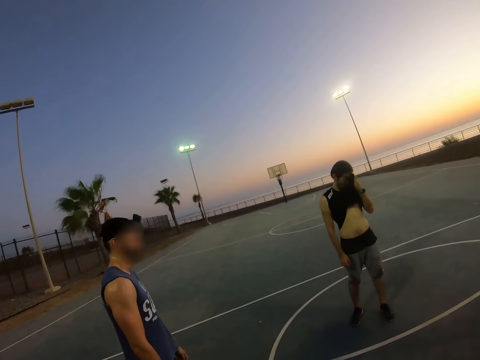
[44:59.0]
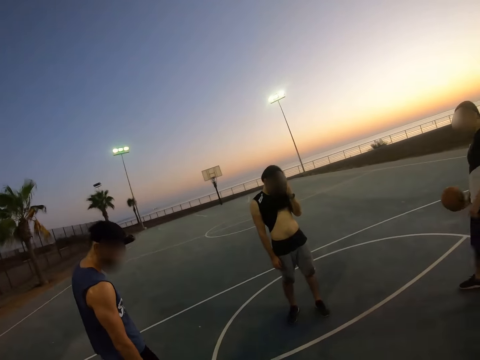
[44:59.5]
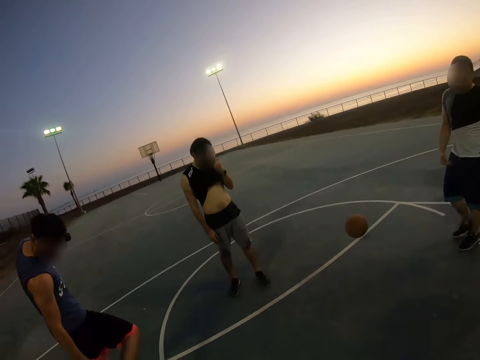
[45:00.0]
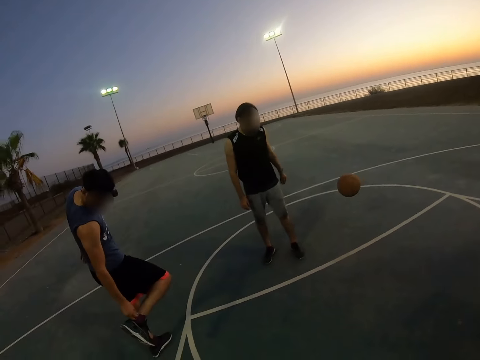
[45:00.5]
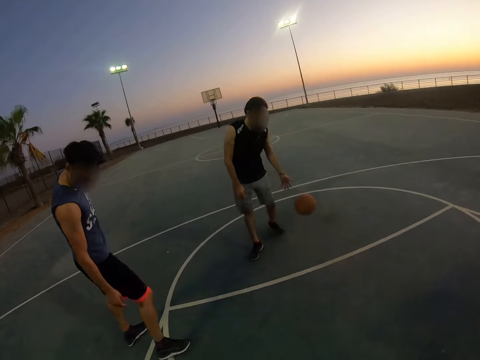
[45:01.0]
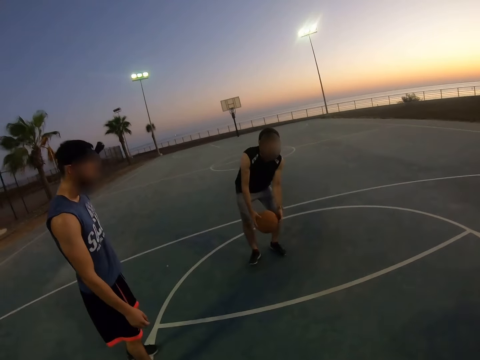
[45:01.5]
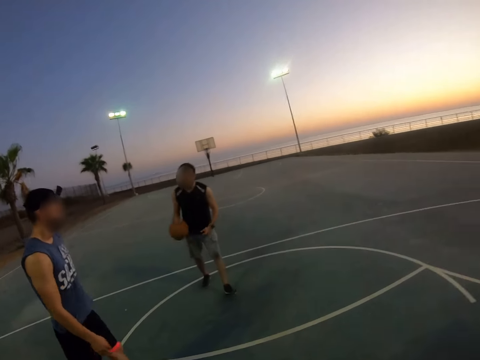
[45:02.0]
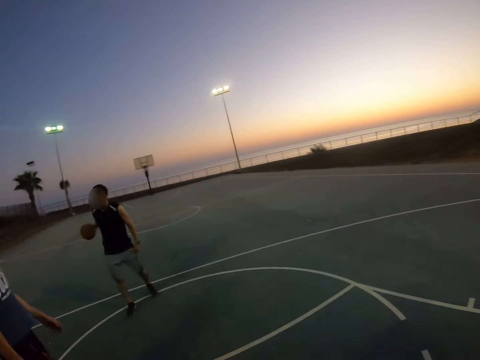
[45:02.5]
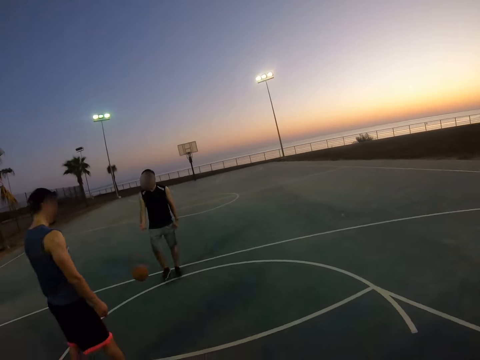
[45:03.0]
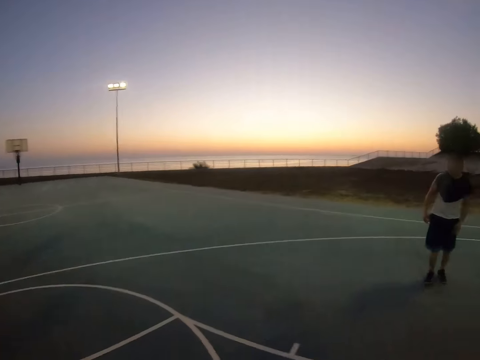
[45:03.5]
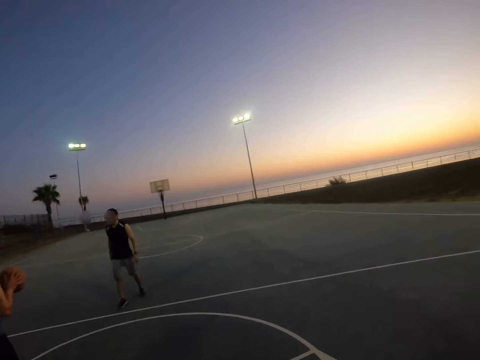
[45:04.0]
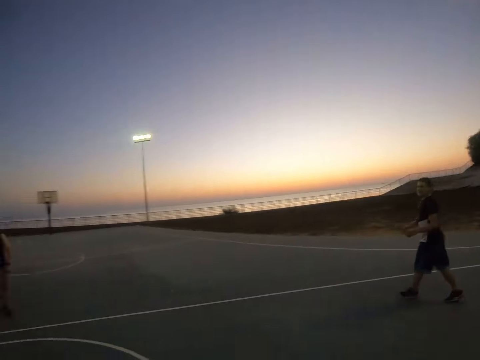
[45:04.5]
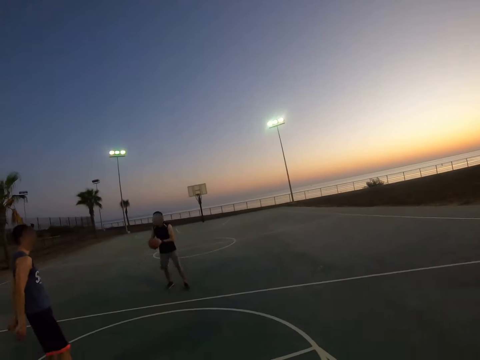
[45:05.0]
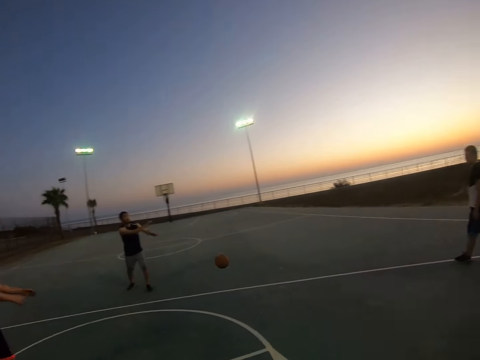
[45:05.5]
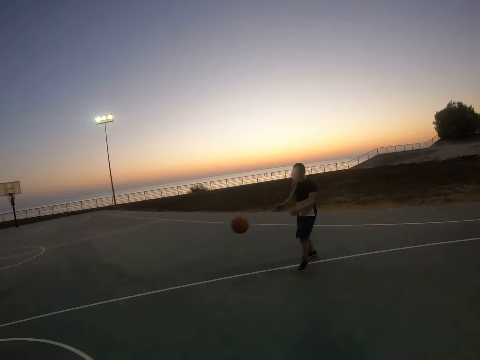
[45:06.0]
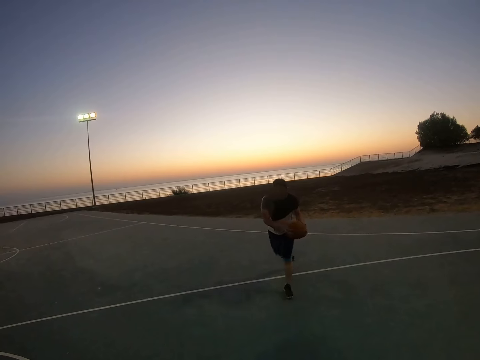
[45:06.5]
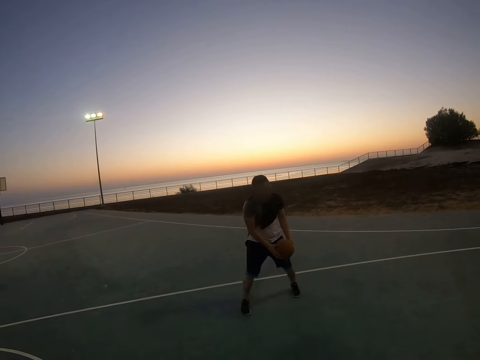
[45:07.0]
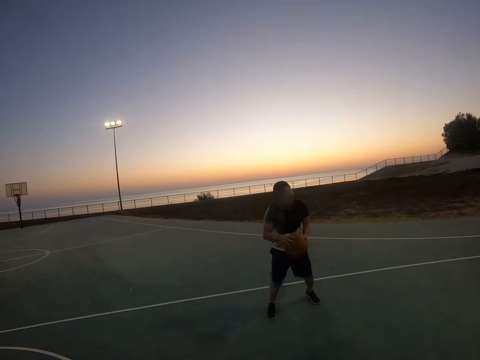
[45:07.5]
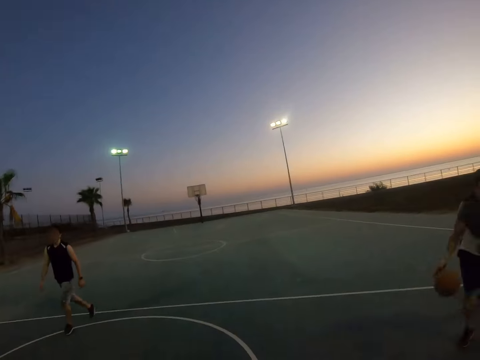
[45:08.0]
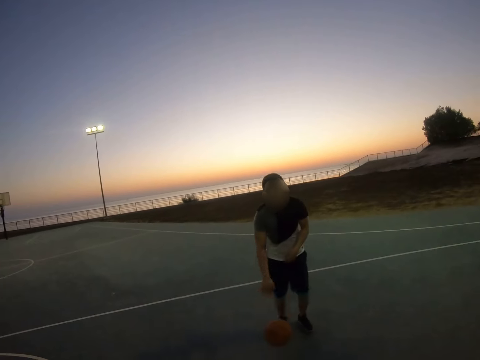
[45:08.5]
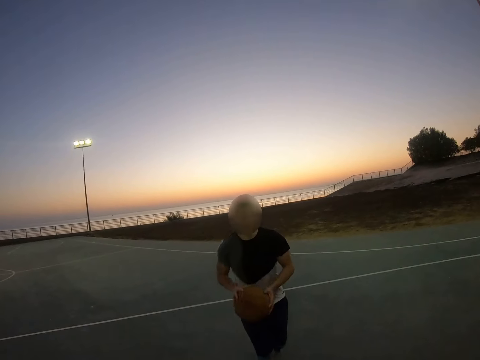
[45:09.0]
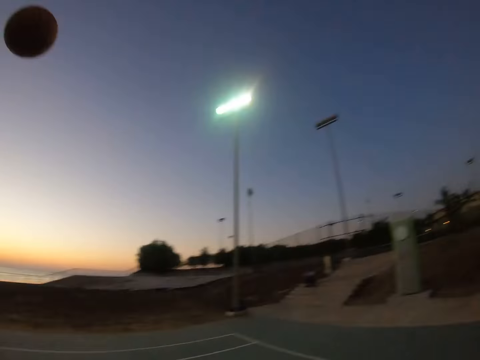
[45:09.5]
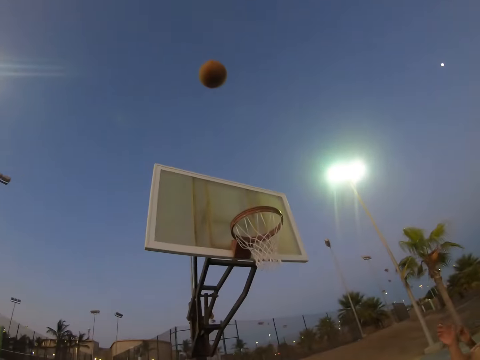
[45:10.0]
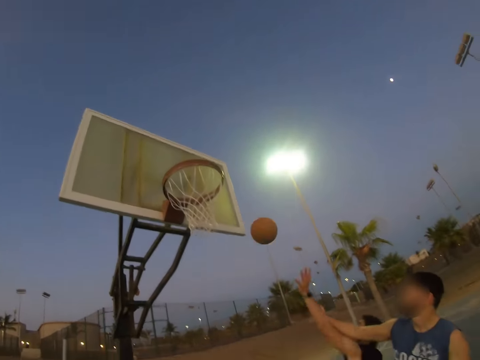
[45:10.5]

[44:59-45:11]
A man throws the ball to another man. The second man catches the ball and throws the ball to a third man. The third man bounces the ball to the second man. The second man bounces the ball to the first man. The first man bounces the ball and throws the ball to the field goal.

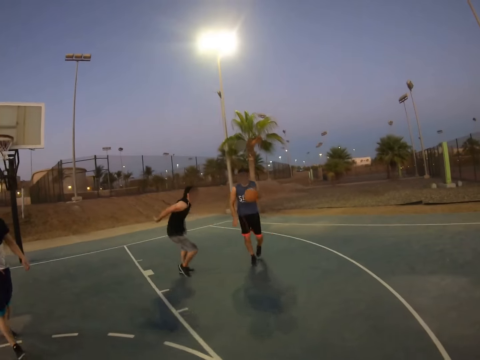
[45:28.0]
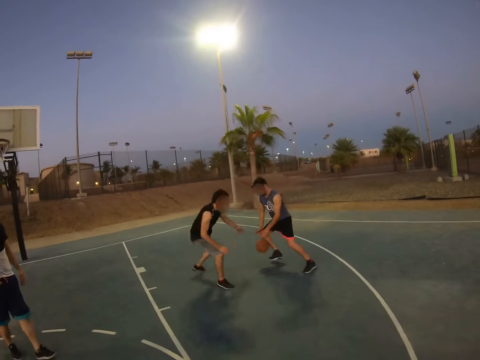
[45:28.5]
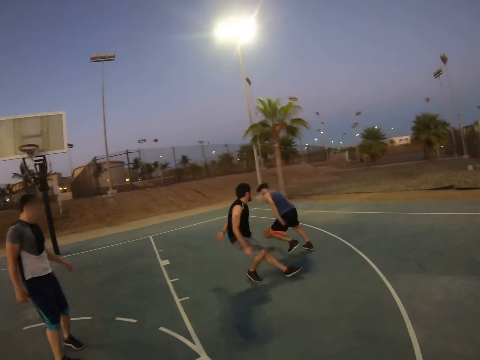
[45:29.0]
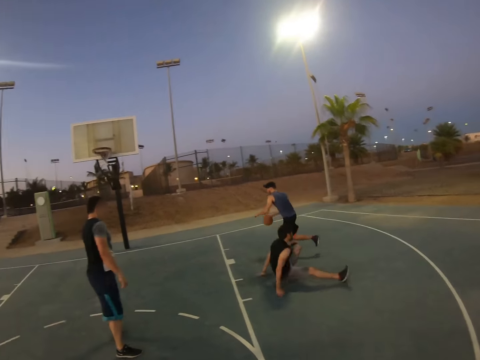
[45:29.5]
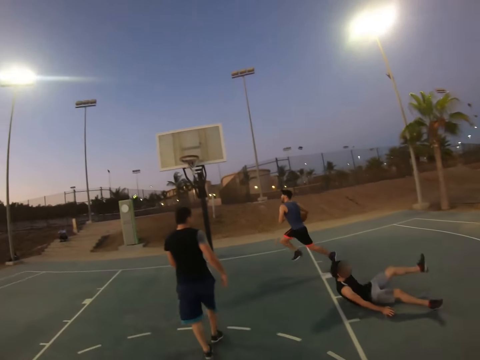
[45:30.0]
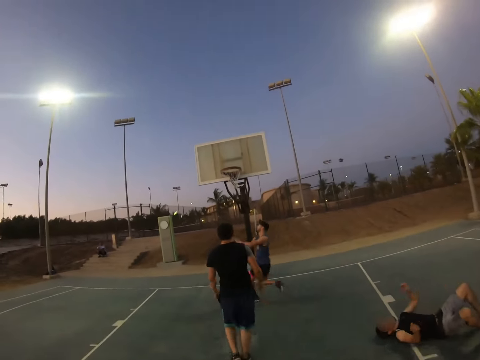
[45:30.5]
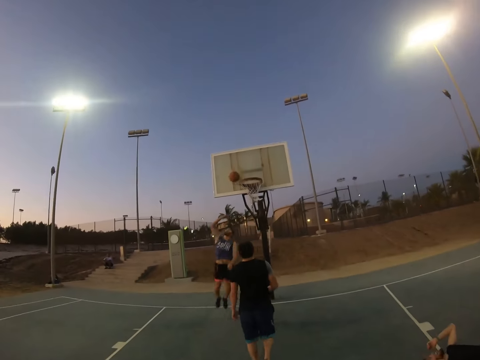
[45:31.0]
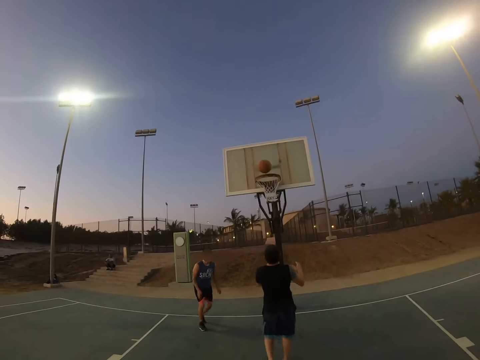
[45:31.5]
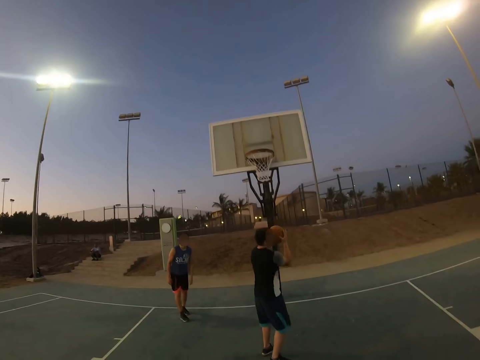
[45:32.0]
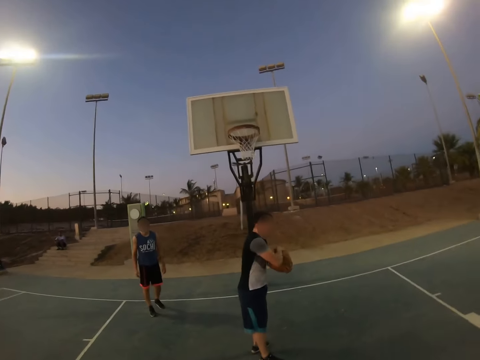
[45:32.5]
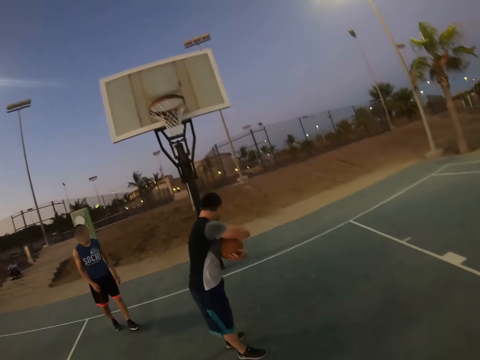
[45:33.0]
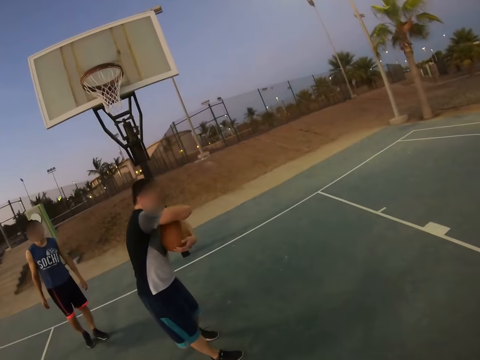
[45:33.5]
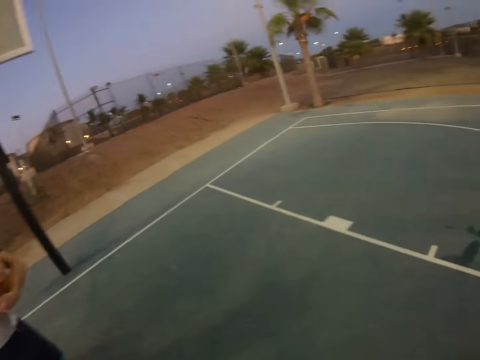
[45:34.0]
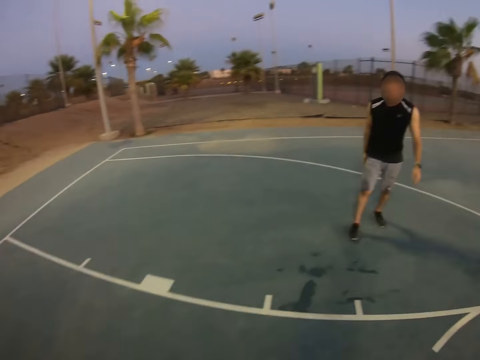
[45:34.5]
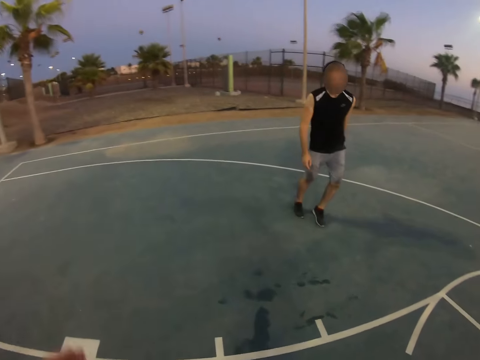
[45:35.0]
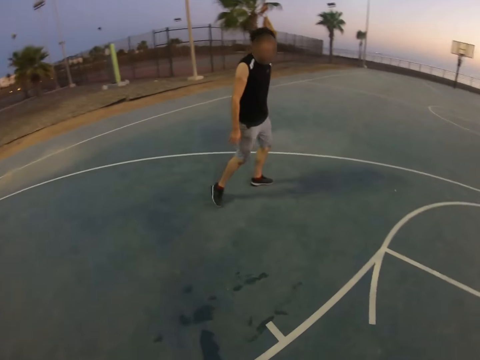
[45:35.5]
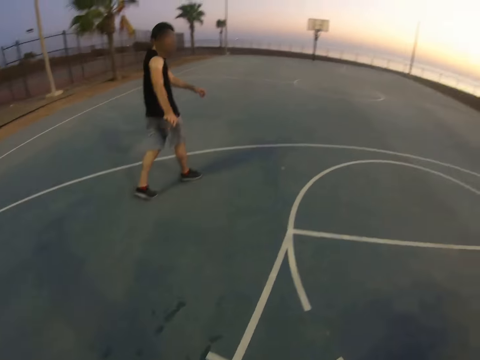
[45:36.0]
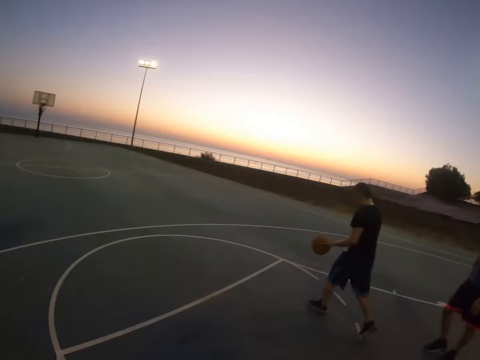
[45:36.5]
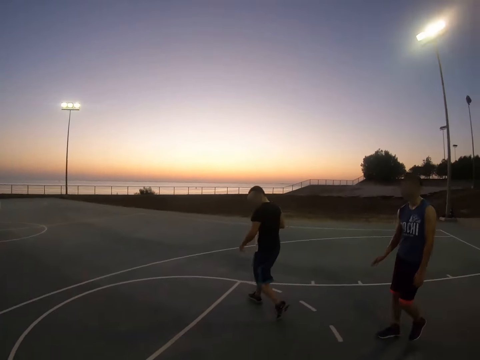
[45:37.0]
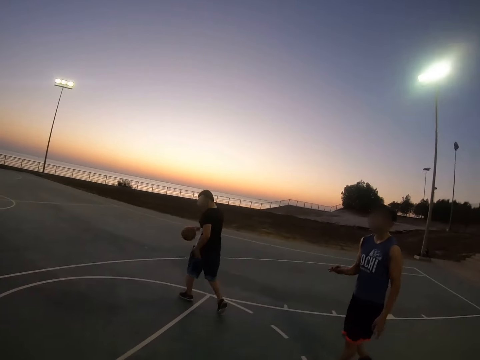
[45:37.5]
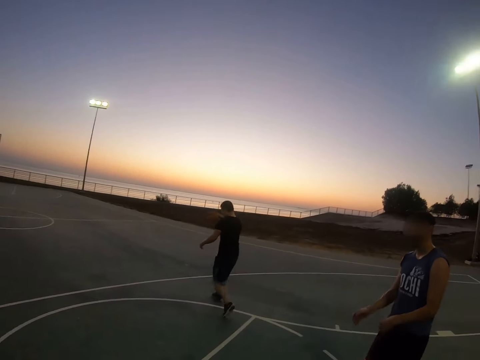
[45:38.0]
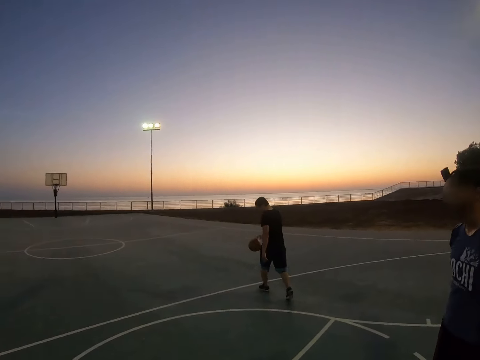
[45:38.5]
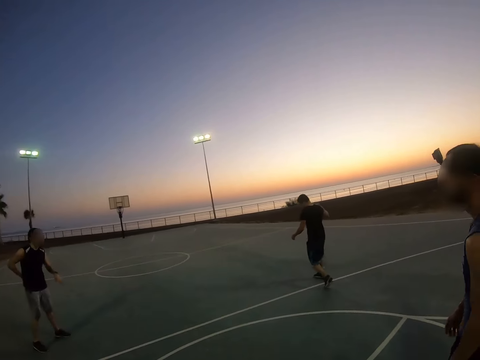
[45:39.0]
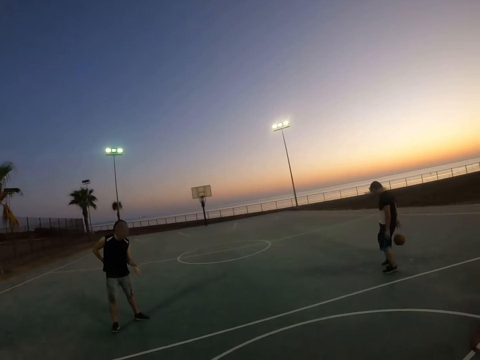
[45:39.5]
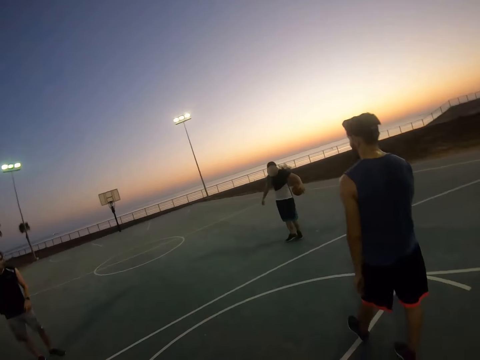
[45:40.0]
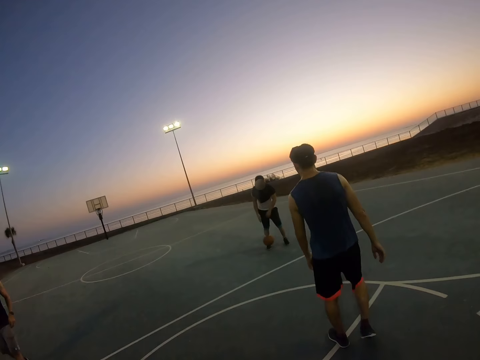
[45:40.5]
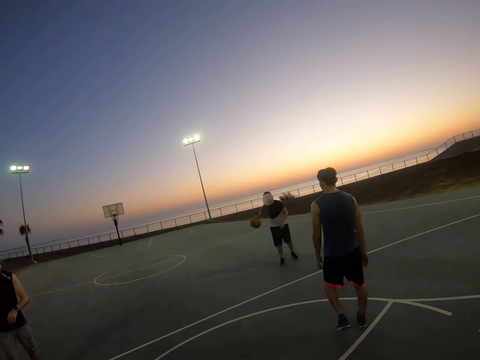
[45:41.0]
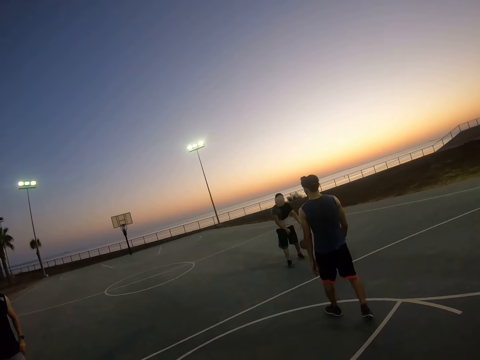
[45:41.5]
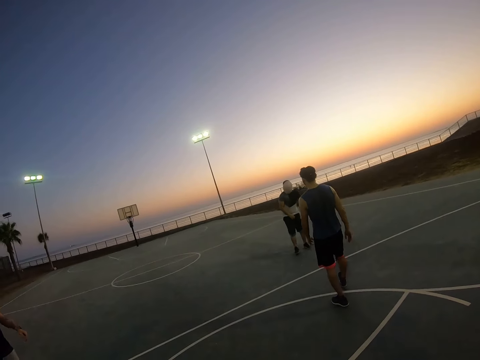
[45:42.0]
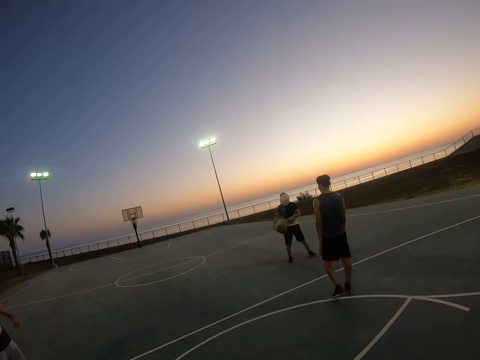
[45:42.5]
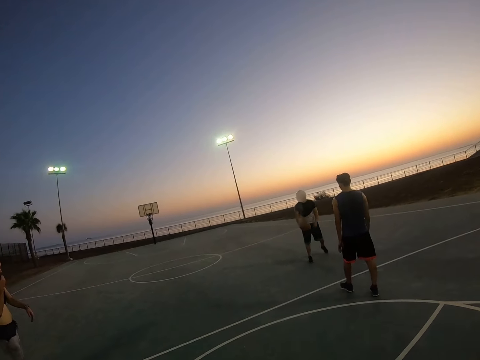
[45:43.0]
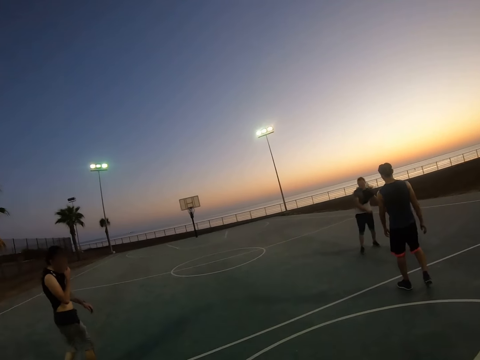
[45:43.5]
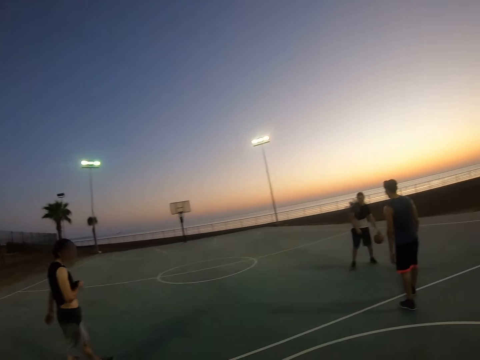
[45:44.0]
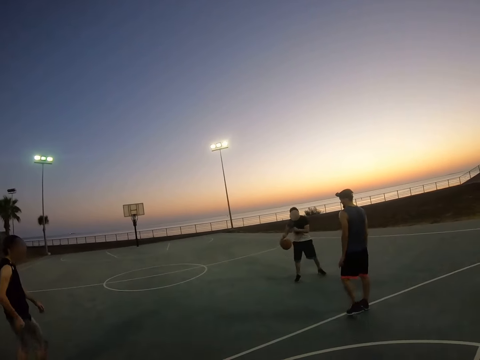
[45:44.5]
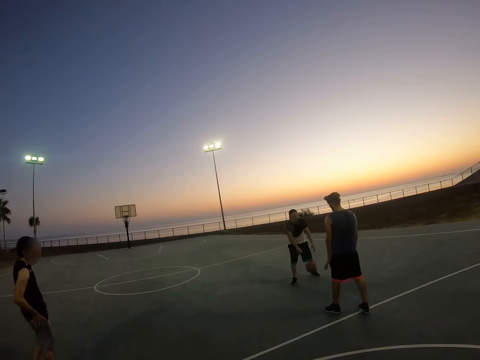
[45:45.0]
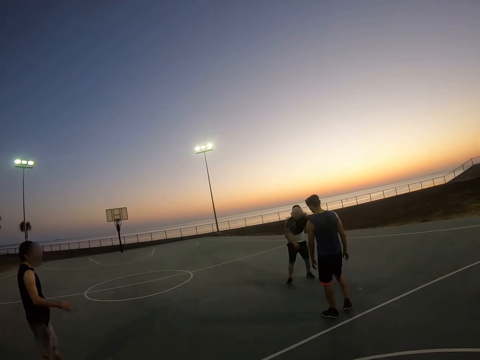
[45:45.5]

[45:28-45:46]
A man runs with the ball. Another man falls down. The first man scores the field goal. A third man plays the basketball. A fourth man catches the ball. A fifth man picks up the ball. The camera wearer looks around. The fourth man bounces the ball. The second man plays basketball.
